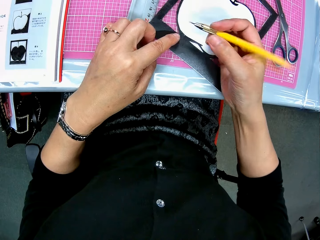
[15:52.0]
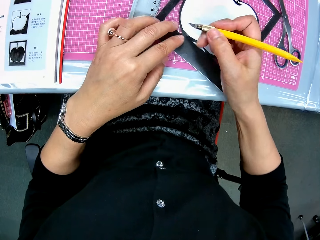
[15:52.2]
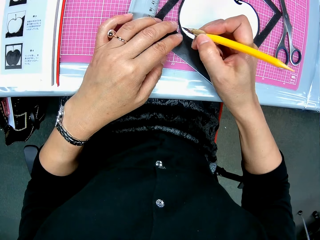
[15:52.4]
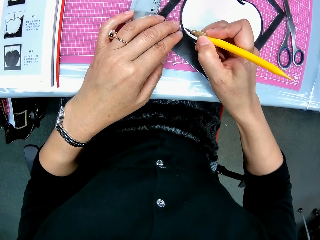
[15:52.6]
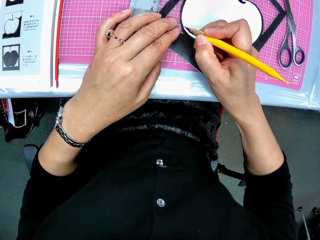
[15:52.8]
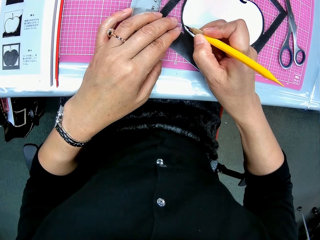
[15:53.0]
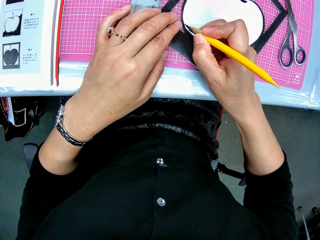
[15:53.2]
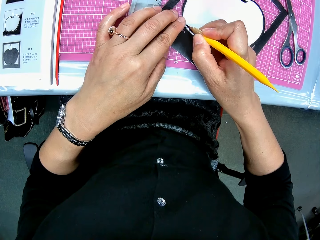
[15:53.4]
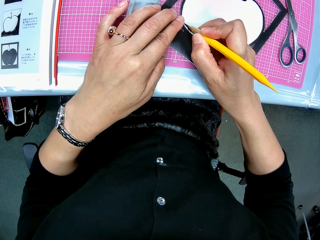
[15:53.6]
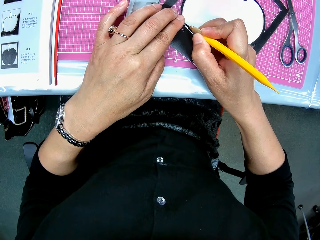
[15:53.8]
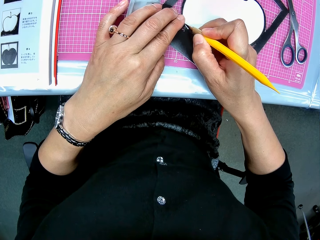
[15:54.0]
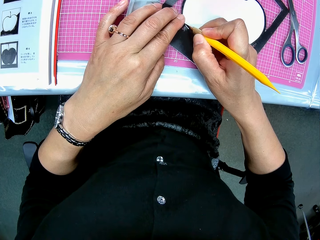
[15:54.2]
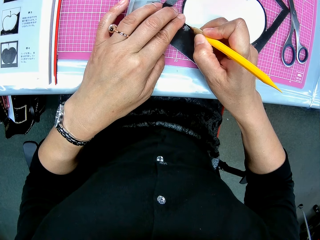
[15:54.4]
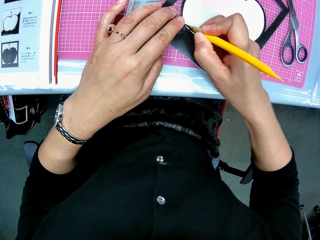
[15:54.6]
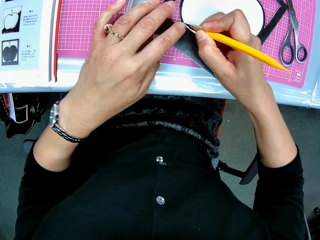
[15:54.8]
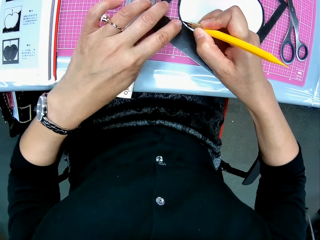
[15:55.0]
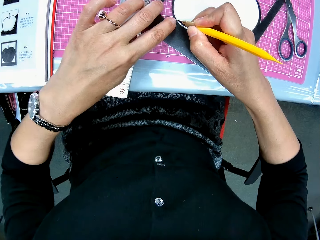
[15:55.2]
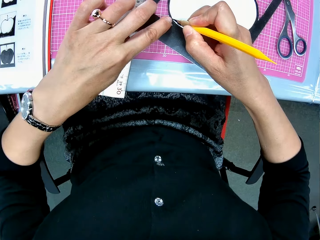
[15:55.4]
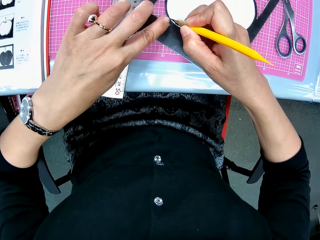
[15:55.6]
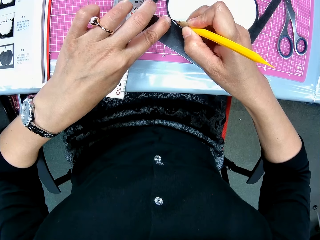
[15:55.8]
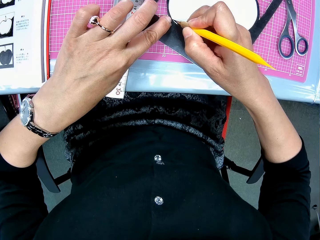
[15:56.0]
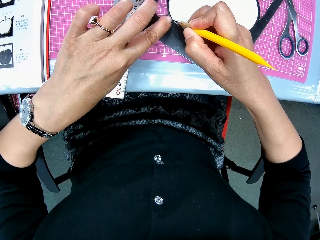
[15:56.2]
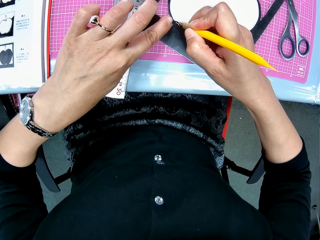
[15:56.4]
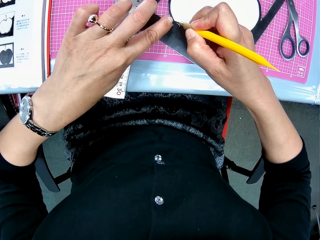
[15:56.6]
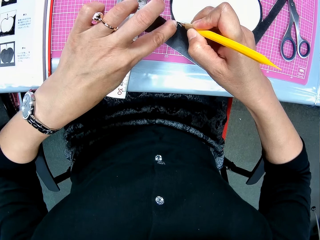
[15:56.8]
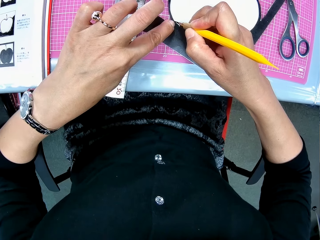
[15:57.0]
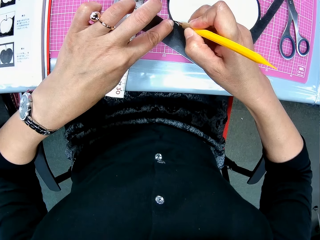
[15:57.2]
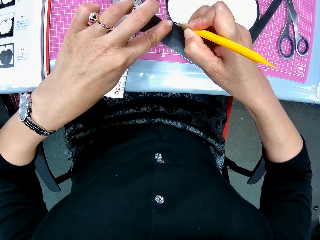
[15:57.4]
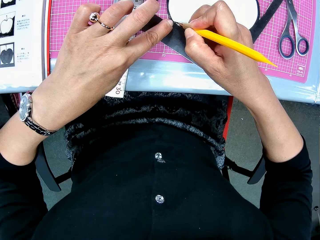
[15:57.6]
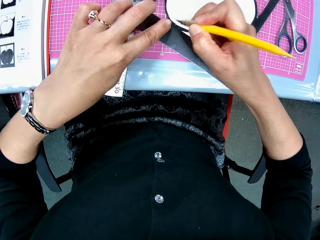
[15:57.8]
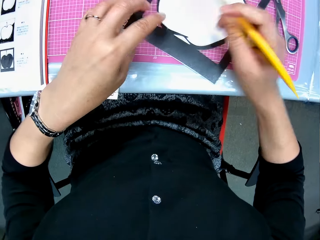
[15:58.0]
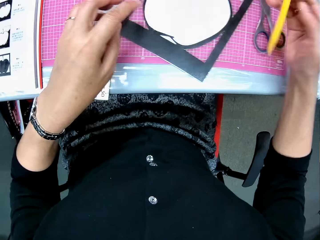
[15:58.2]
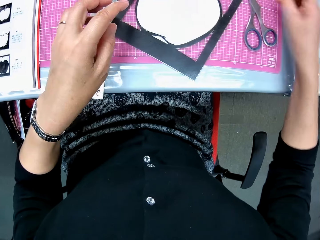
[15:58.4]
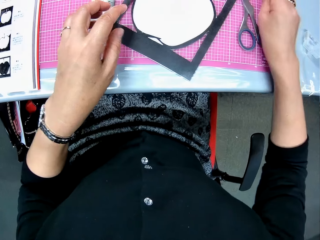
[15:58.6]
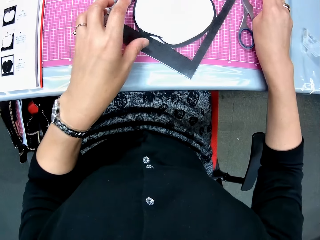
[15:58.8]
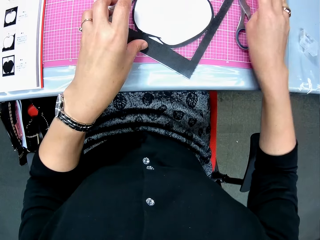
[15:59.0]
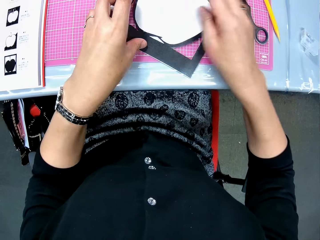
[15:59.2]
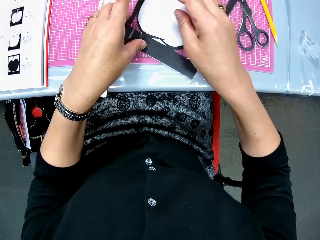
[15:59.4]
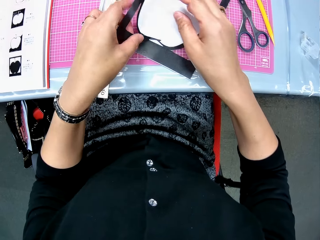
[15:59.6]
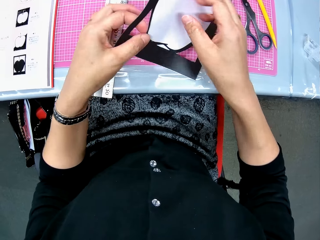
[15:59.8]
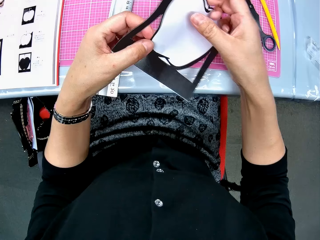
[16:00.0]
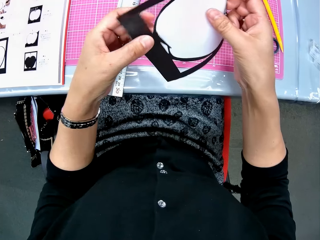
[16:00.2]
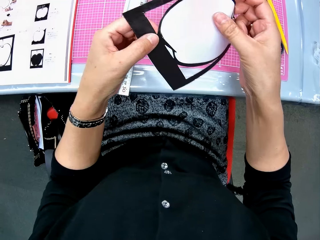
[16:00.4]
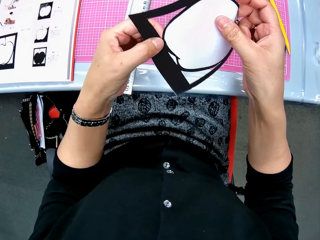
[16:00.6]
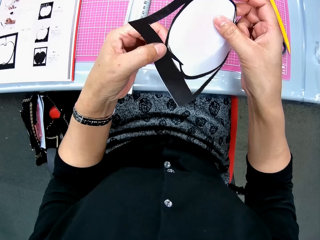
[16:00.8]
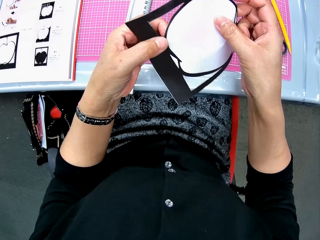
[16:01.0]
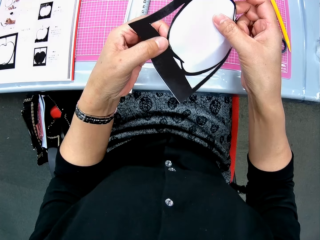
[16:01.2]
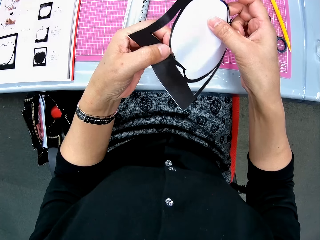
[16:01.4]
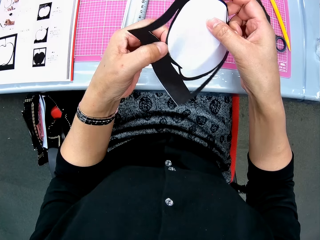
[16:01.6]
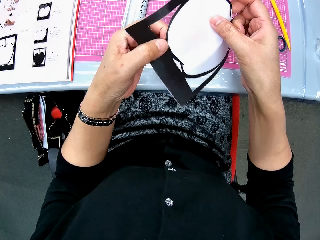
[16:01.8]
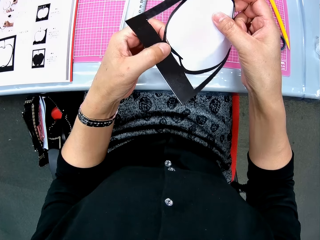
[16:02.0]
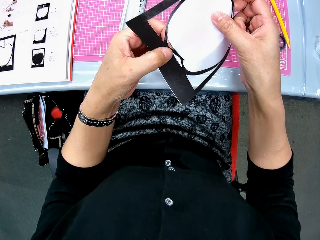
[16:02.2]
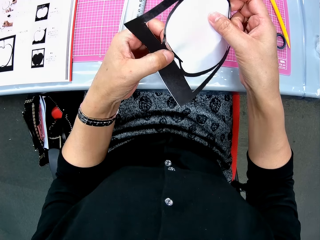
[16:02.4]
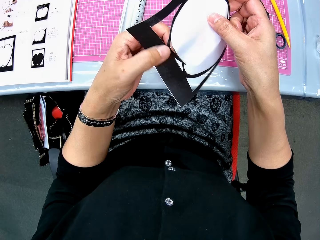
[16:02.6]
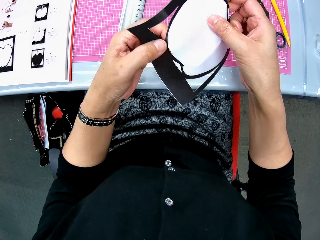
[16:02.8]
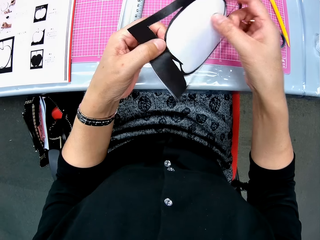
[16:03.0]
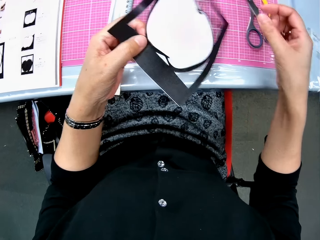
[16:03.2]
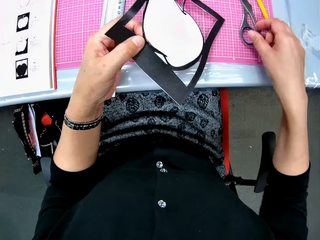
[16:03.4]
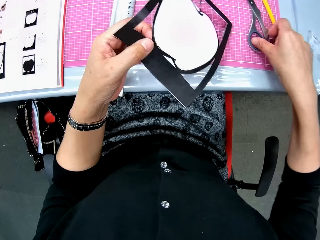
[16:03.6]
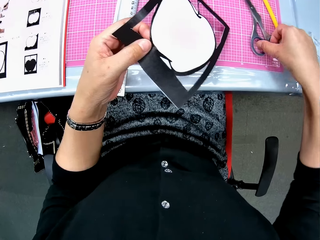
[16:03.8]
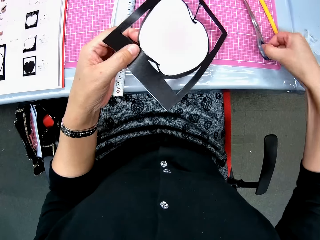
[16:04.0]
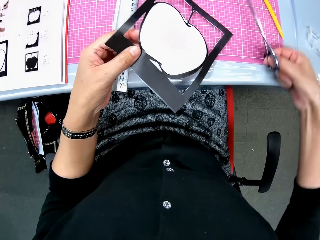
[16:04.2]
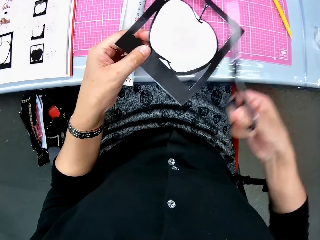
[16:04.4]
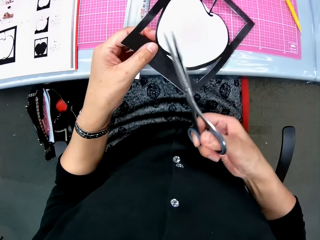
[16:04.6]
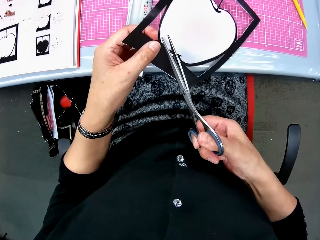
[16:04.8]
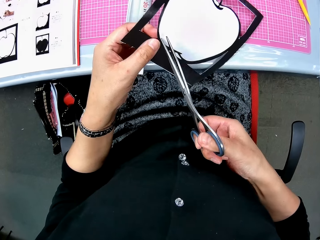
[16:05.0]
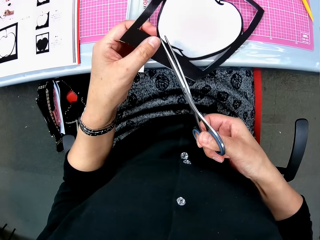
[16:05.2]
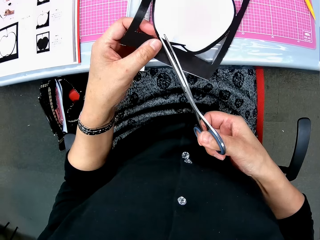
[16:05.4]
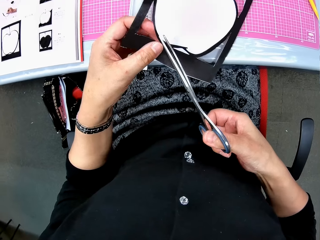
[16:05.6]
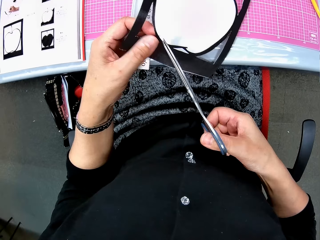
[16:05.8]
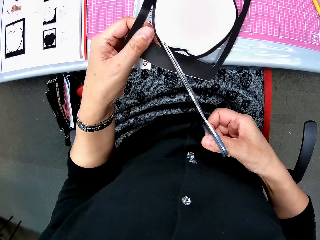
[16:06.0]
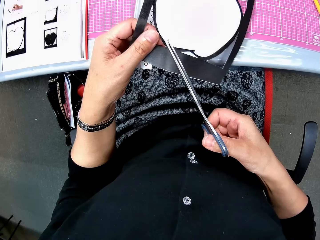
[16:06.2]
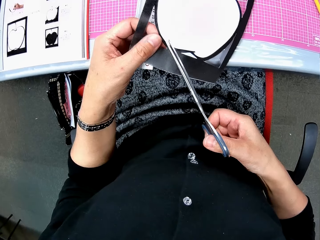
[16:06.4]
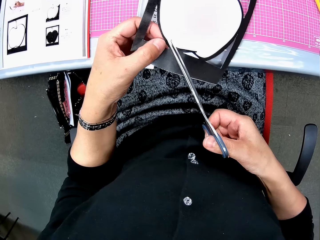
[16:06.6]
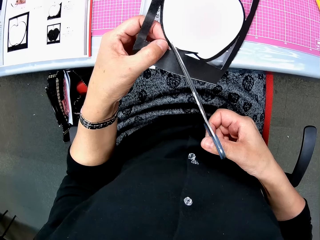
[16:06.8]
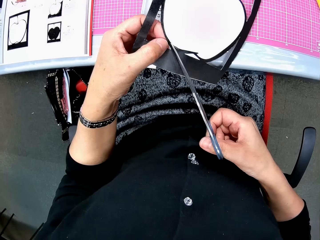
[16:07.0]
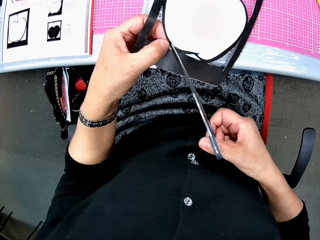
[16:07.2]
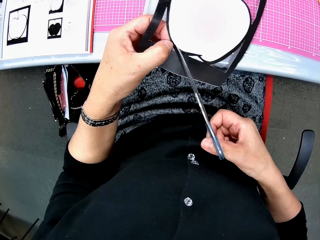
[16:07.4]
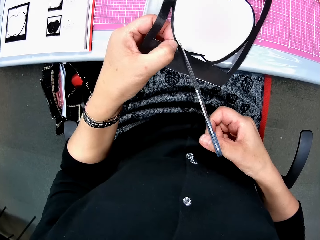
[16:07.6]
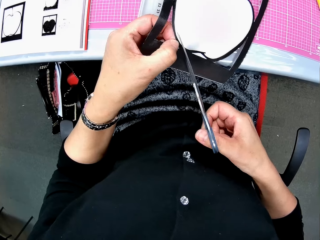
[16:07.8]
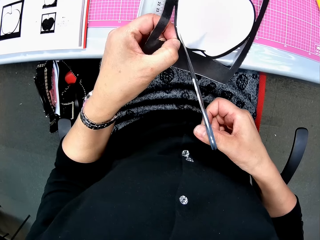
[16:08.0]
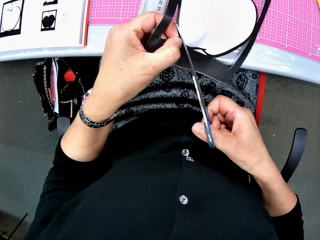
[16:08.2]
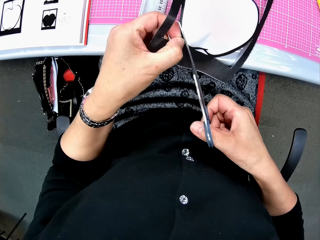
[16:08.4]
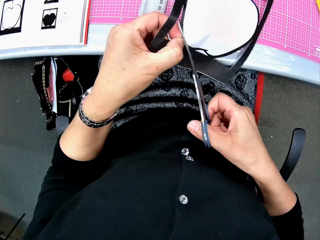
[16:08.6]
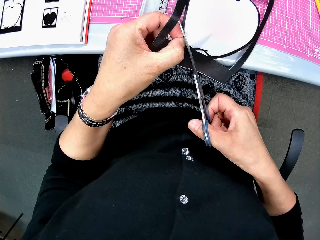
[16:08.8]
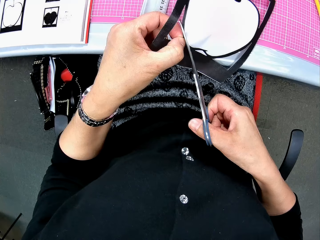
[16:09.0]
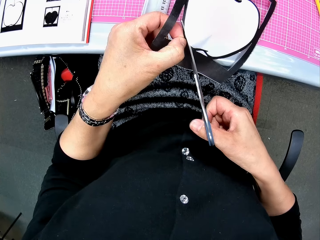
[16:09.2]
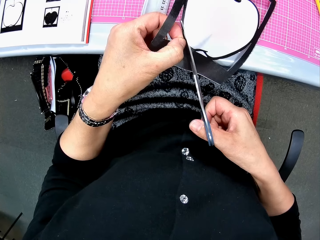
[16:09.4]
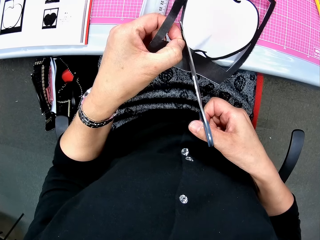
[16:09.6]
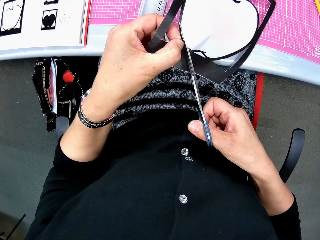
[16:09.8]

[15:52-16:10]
The camera wearer continues to cut the paper craft with the craft knife. They drop the craft knife on the table. They pick up the paper craft from the cutting mat. They press the cut piece on the paper craft. They try to remove the piece. They pick up the scissors from the cutting mat. They continue to cut the paper craft with the scissors.

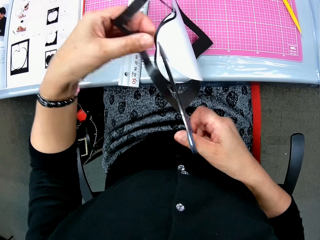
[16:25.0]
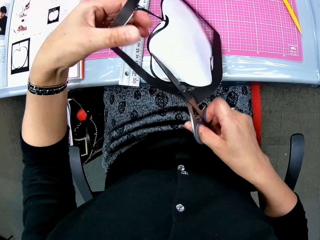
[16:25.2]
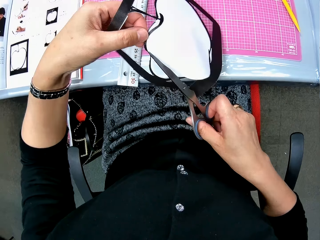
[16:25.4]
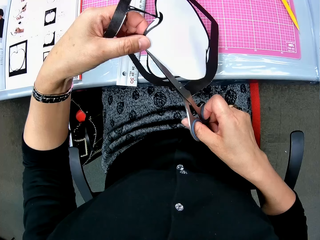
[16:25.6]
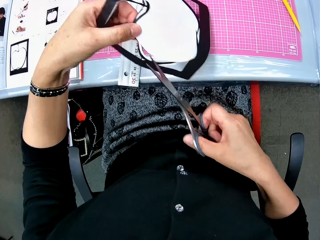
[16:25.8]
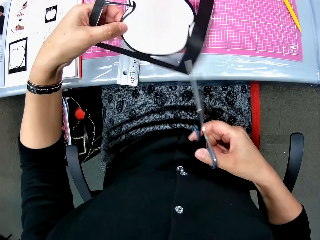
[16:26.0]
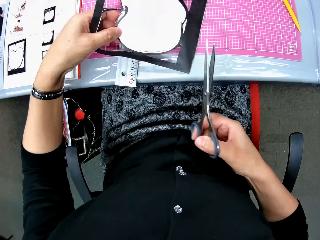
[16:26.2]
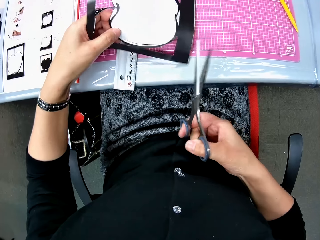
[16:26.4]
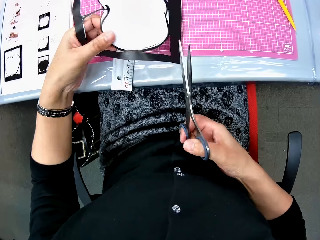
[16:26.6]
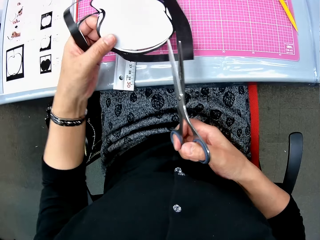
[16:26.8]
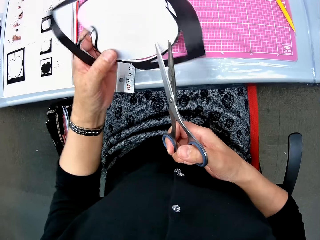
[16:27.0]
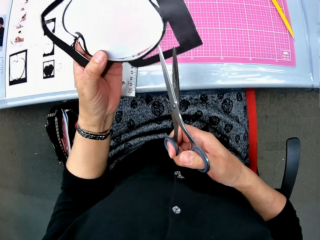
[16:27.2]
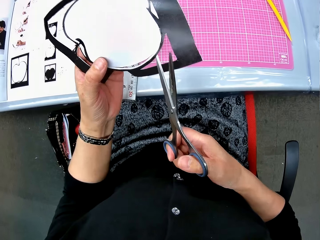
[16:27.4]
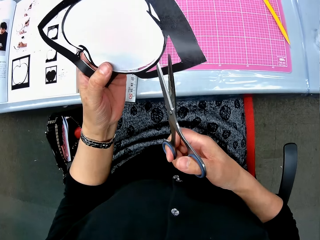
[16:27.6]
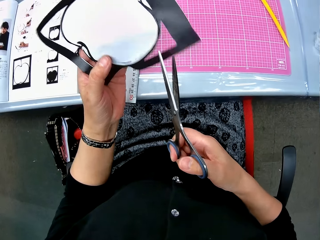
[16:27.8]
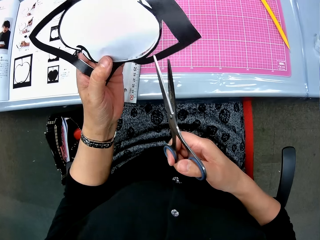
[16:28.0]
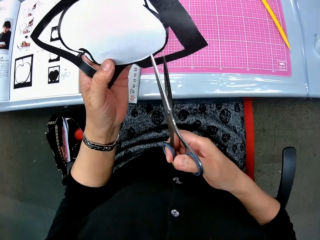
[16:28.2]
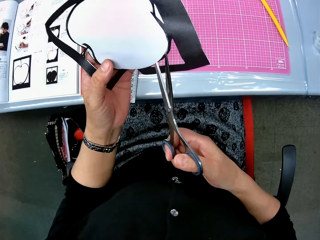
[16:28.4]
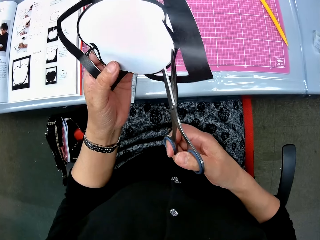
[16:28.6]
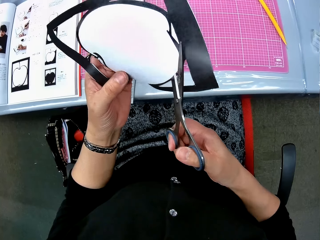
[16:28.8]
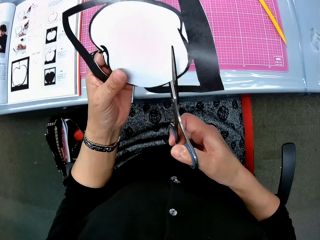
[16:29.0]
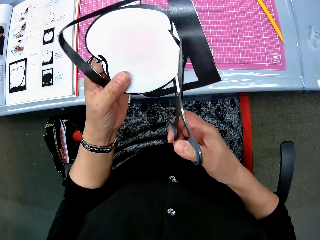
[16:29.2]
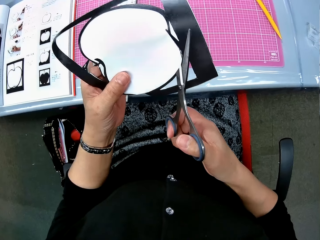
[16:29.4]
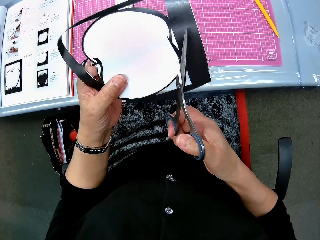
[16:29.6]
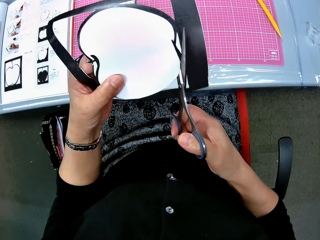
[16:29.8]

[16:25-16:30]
The camera wearer turns the drawing. They cut out the drawing with a pair of scissors.
